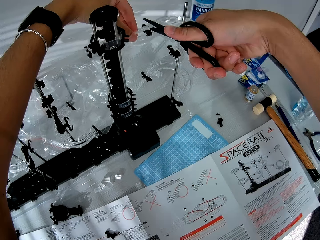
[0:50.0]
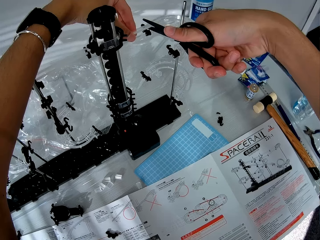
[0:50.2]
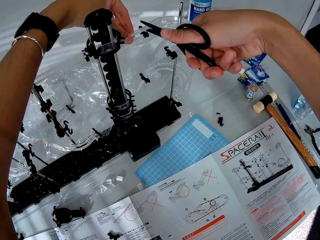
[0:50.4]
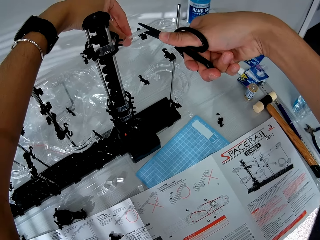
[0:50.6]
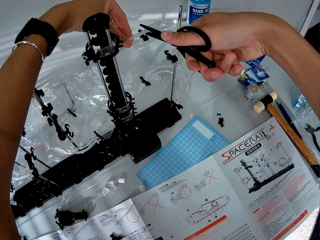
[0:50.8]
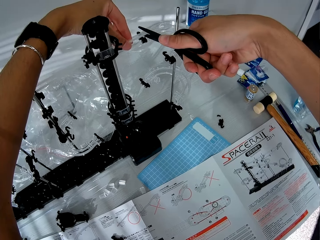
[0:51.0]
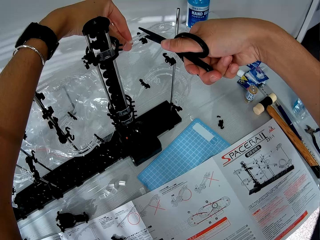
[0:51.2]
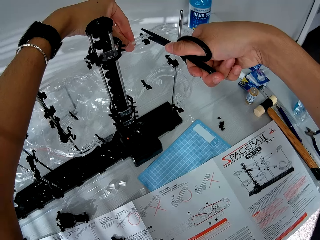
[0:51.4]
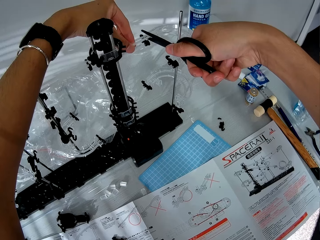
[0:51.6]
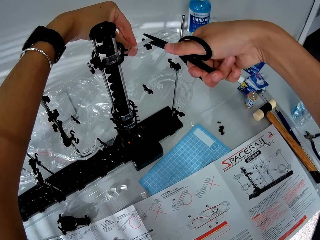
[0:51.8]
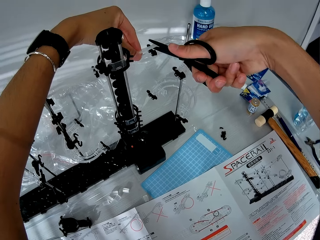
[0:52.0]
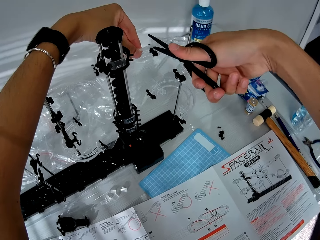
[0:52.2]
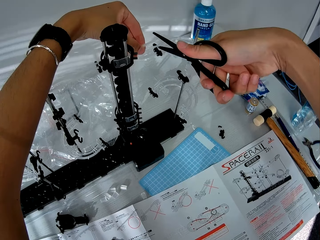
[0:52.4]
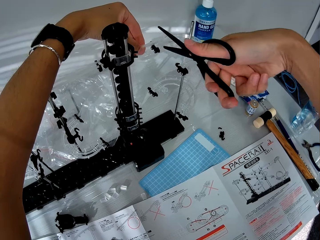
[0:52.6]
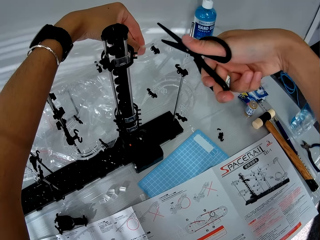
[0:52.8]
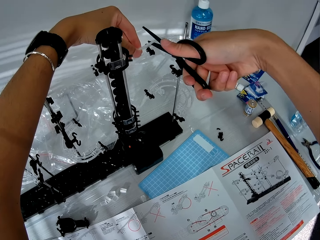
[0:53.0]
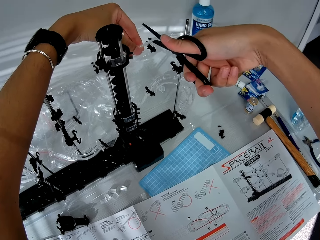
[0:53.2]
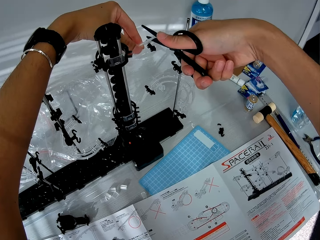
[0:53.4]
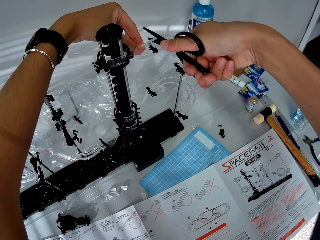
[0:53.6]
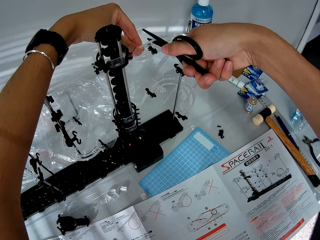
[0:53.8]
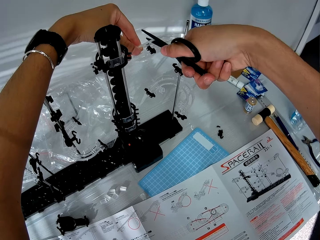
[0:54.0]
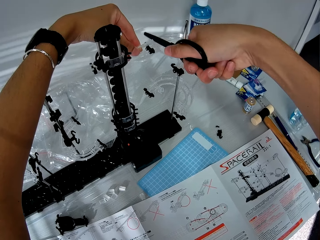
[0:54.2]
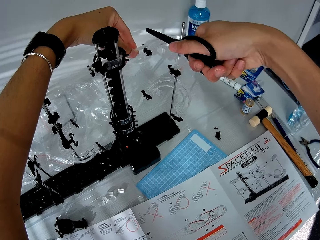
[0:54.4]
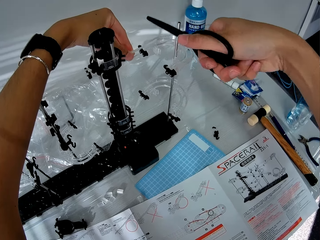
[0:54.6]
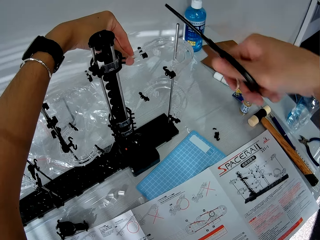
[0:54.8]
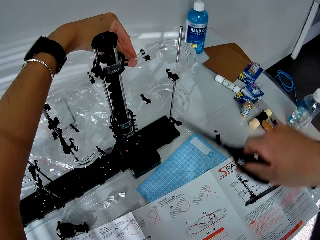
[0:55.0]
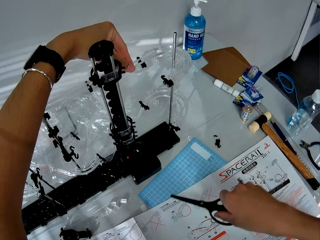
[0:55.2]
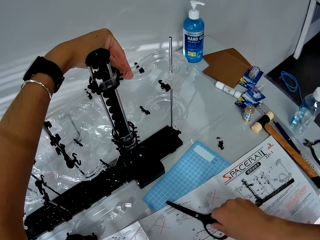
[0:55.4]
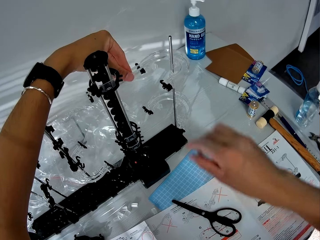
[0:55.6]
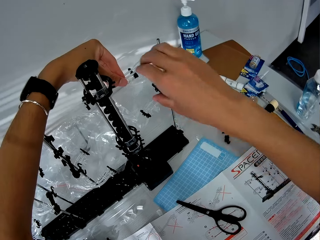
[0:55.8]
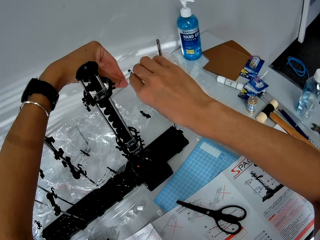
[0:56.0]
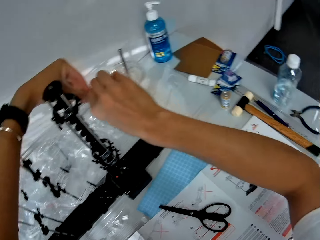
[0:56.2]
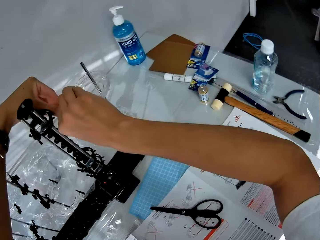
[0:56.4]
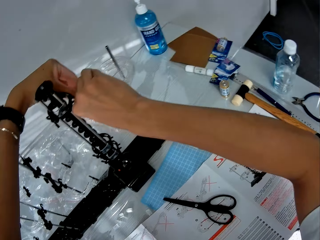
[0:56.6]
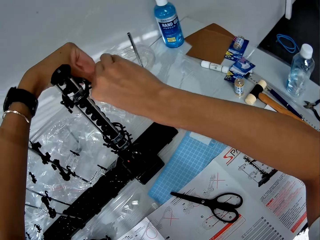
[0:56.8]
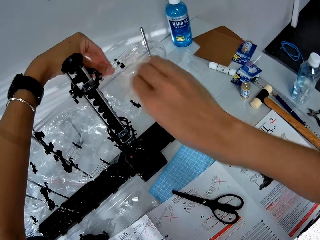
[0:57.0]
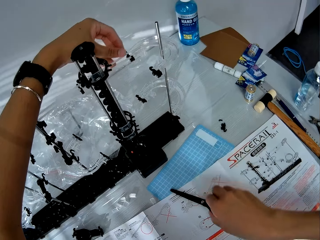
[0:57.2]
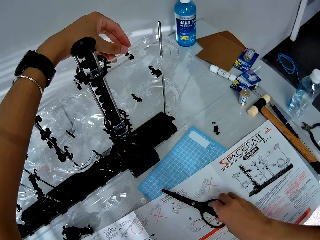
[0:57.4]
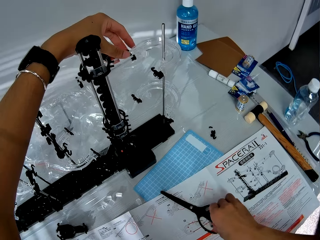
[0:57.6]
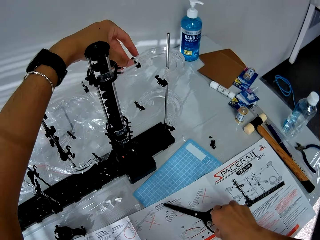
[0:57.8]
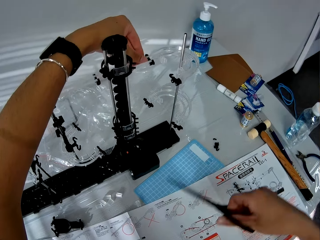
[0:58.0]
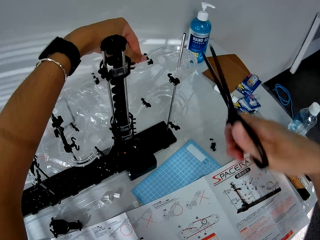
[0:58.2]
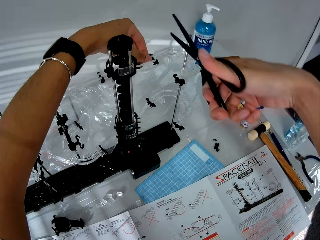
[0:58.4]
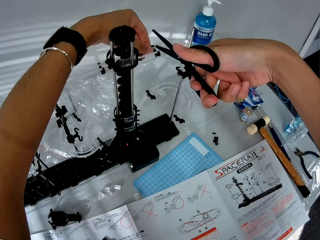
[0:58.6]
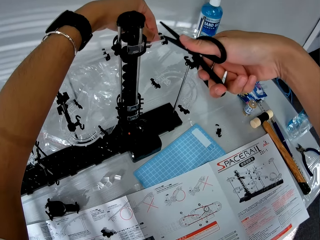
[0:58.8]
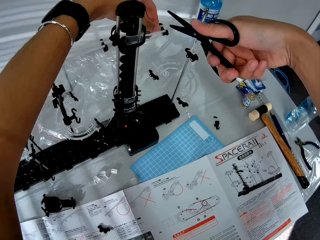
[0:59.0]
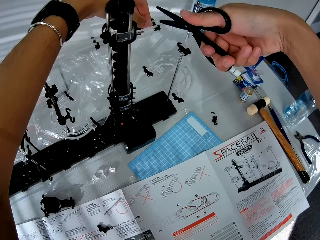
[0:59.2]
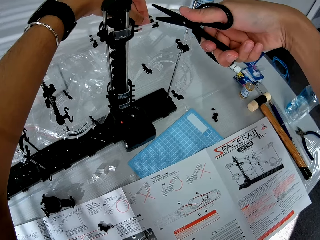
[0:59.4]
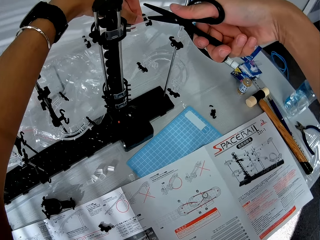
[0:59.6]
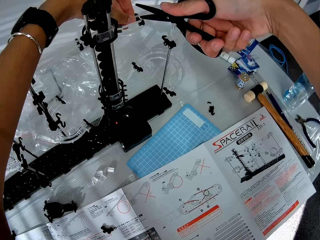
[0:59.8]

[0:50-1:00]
The camera wearer removes the pair of scissors from the space rail. He drops the pair of scissors on the paper on the table. He touches the space rail with his right hand. He tightens the standard rail on the rail stand. He picks up the pair of scissors from the table.

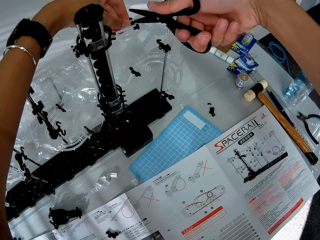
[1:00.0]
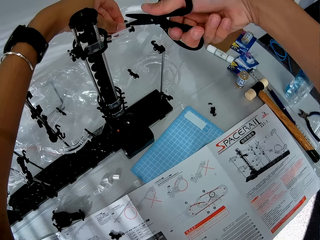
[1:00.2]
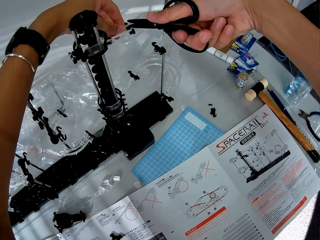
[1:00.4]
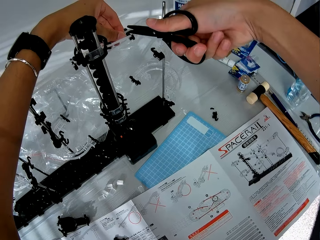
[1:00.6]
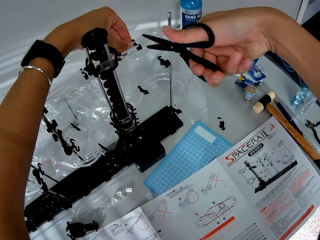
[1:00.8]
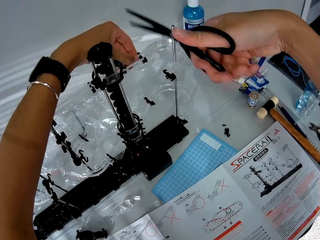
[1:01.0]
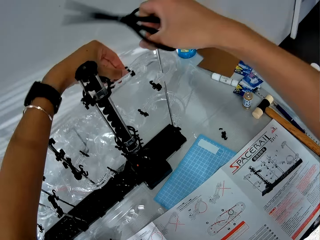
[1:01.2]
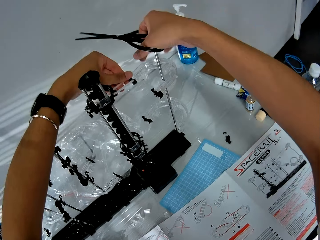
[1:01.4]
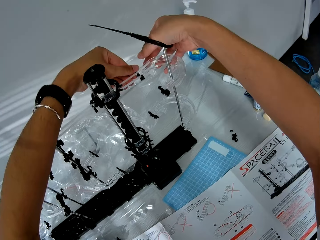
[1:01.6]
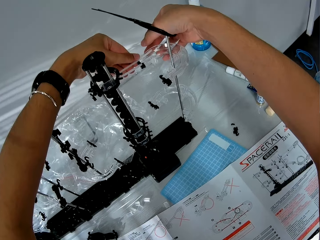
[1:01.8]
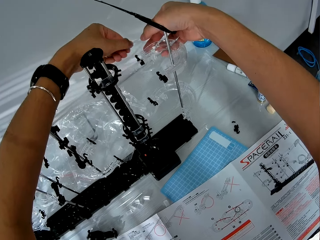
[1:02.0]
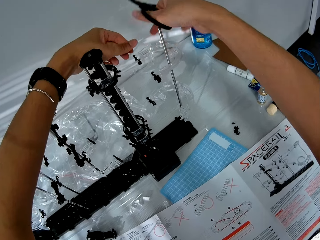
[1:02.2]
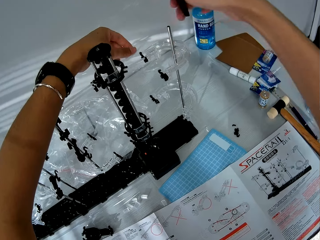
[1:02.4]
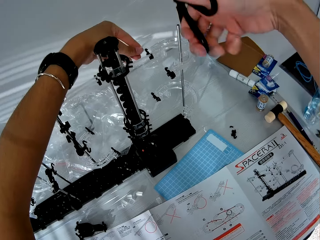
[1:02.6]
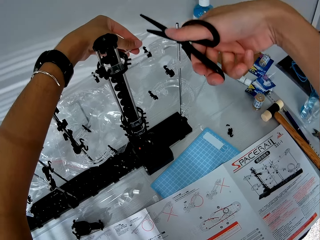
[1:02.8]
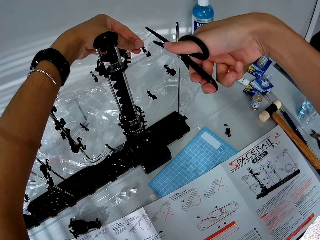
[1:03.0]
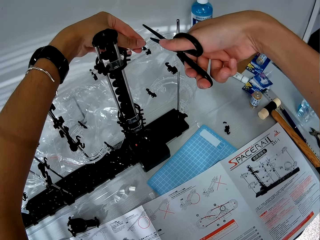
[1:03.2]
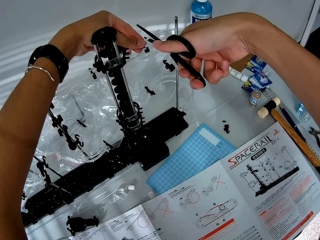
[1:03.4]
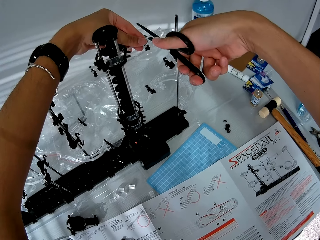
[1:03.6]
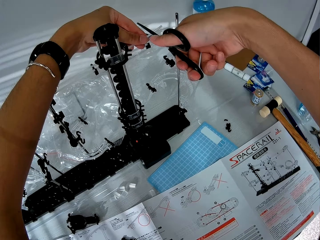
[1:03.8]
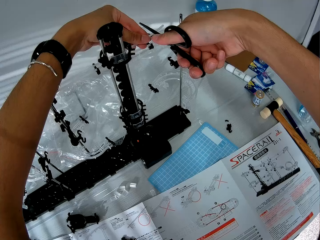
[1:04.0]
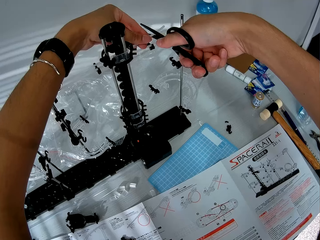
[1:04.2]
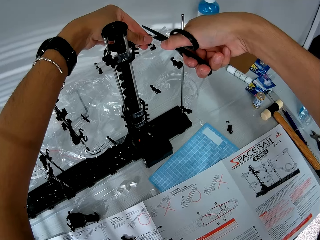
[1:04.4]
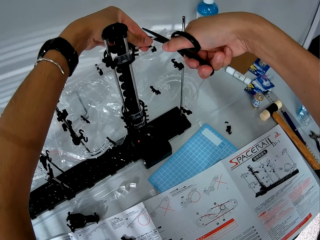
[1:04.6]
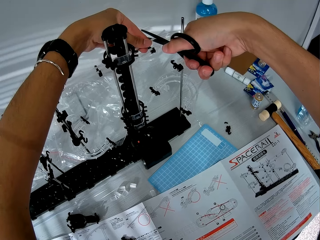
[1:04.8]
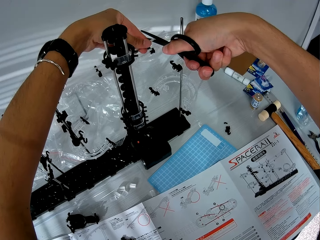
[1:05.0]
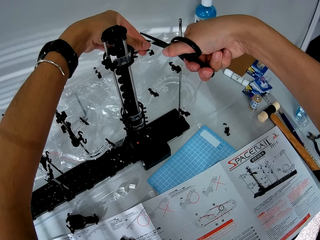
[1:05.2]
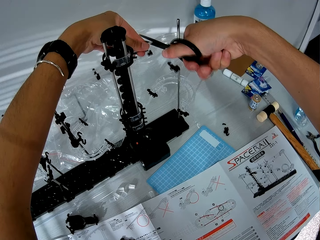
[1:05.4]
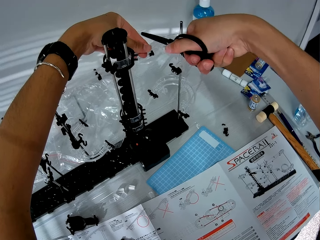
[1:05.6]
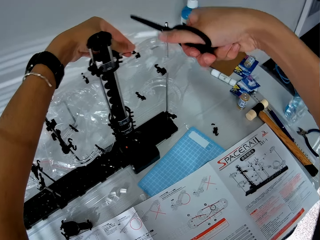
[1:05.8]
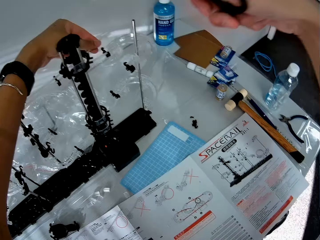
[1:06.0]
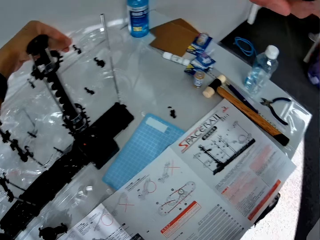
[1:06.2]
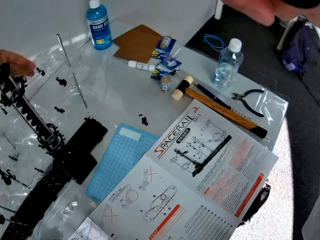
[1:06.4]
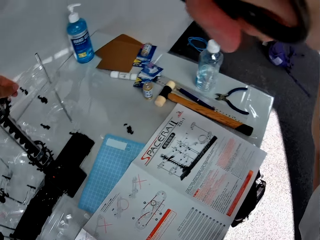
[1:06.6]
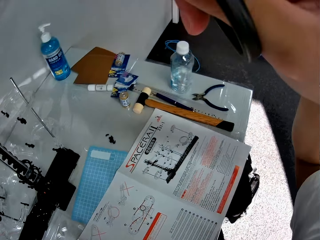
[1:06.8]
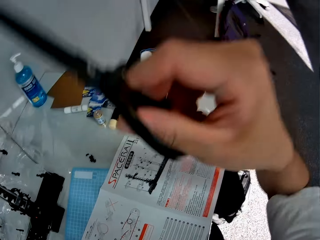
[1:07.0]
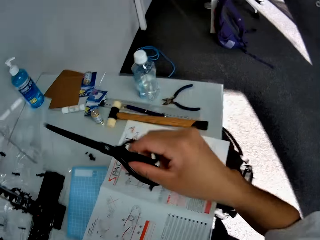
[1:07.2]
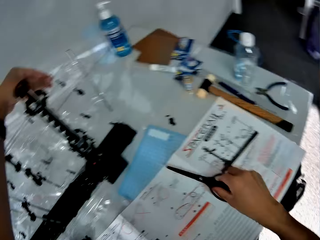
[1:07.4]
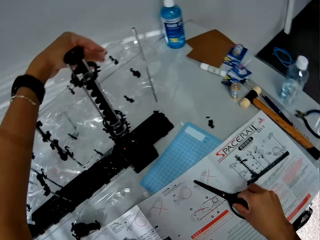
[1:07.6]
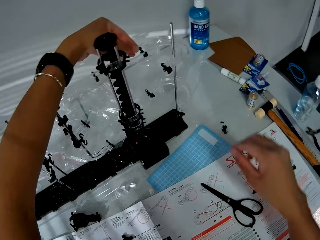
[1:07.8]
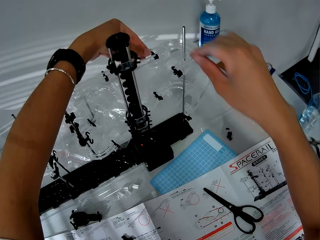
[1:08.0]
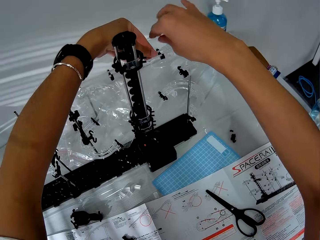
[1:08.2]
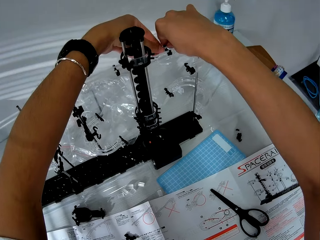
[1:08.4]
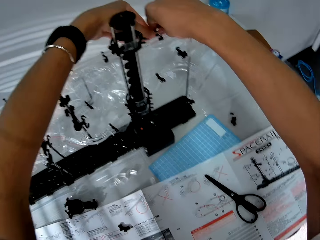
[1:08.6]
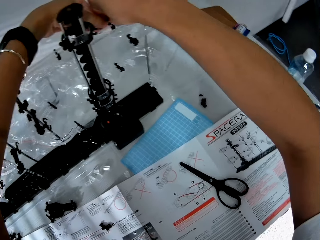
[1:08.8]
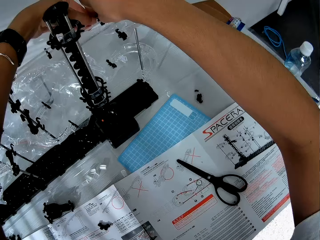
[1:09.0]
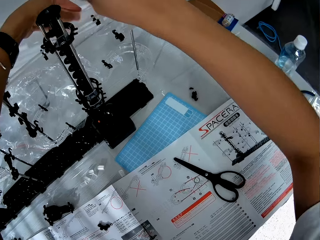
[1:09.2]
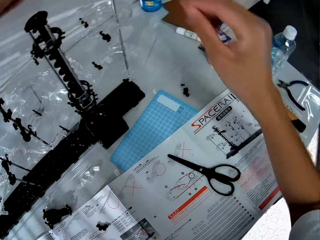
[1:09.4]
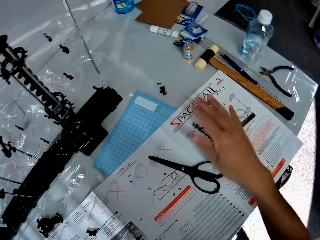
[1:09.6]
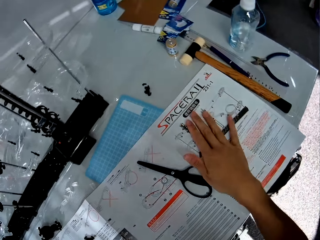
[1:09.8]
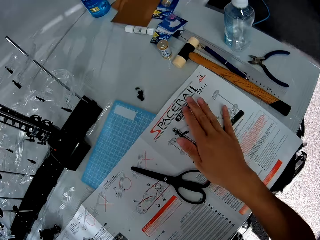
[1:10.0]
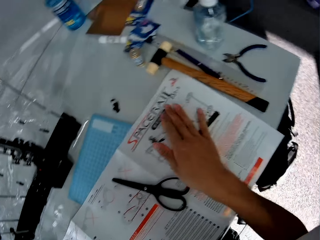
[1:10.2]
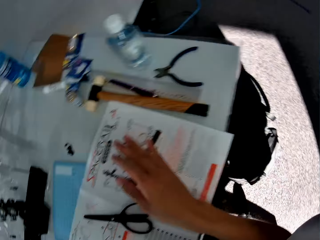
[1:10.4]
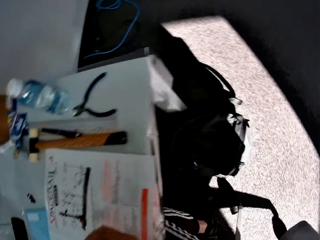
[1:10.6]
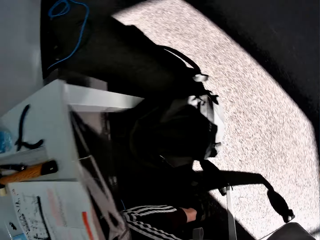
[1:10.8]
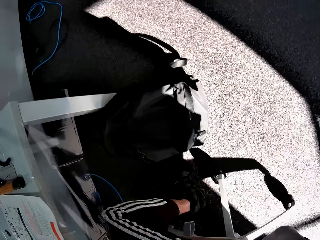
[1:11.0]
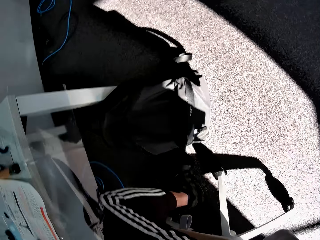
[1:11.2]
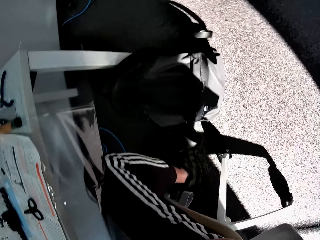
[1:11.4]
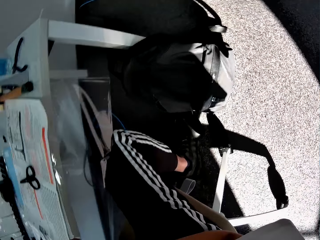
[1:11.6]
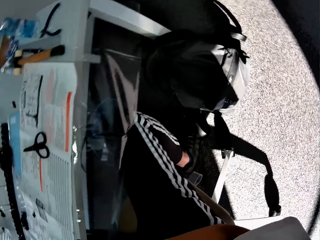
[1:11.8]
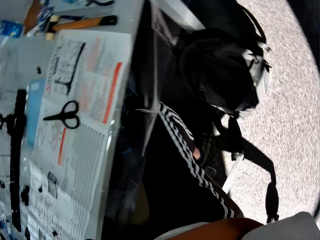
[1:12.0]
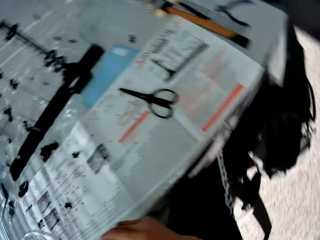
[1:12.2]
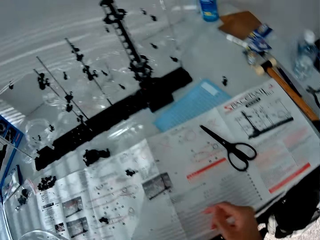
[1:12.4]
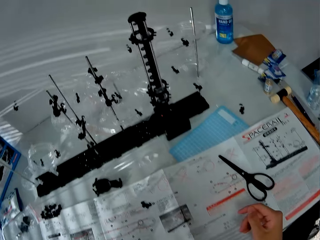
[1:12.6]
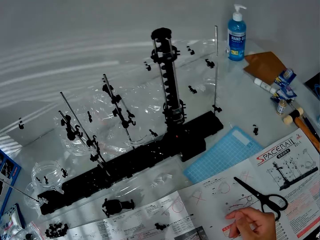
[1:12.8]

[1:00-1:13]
The camera wearer cuts the space rail with the pair of scissors. He removes the pair of scissors from the space rail. He adjusts the space rail with his hands. He cuts the space rail with the pair of scissors. He removes the pair of scissors from the space rail. He drops the pair of scissors on the paper on the table. He sets the piece on the space rail. He removes his hands from the space rail. He drops his right hand on a manual instruction on the table. He removes his right hand from the manual instruction. He looks around the room.
